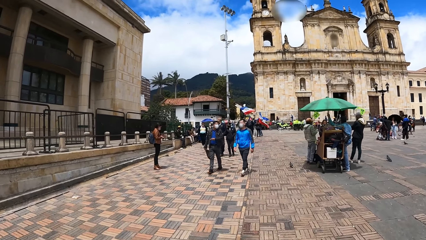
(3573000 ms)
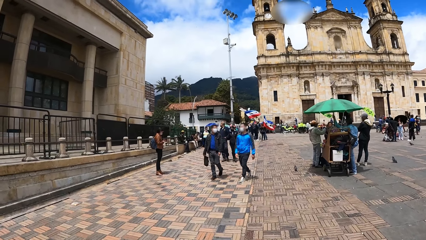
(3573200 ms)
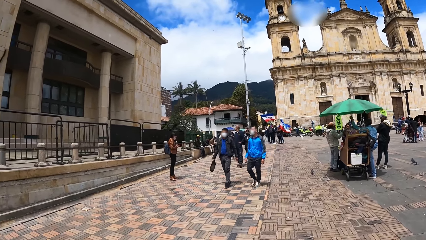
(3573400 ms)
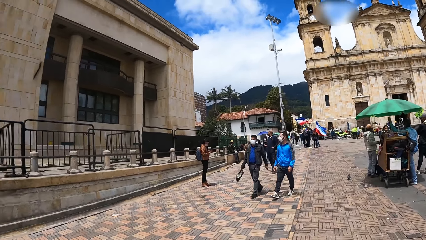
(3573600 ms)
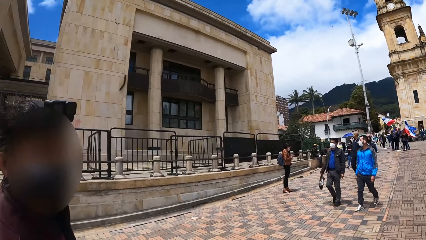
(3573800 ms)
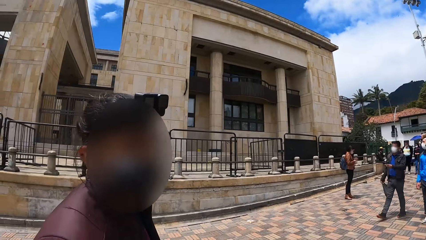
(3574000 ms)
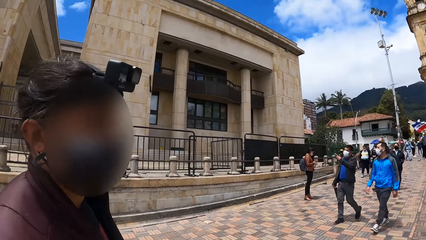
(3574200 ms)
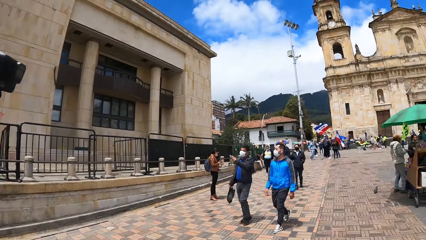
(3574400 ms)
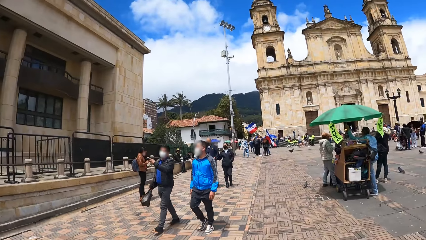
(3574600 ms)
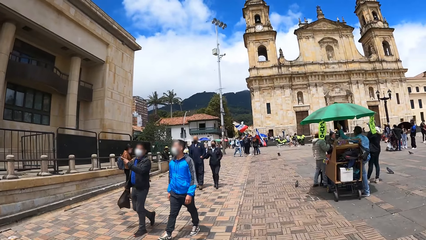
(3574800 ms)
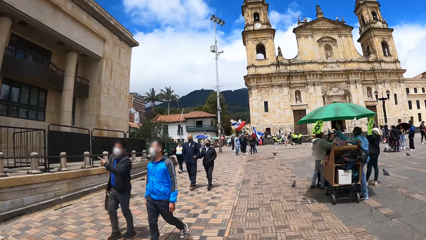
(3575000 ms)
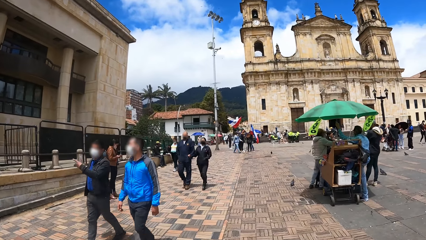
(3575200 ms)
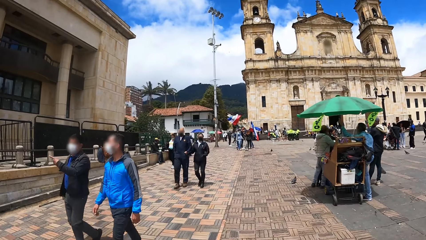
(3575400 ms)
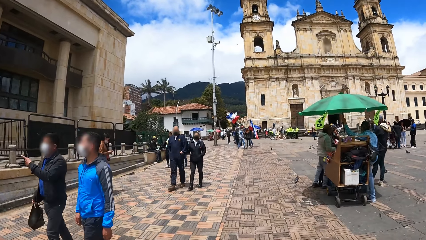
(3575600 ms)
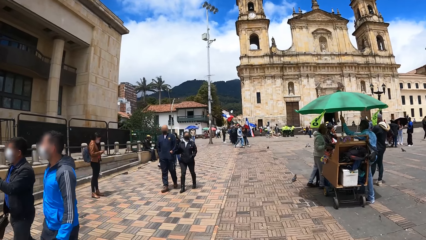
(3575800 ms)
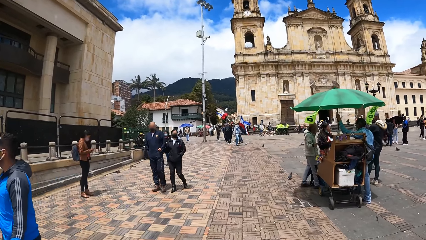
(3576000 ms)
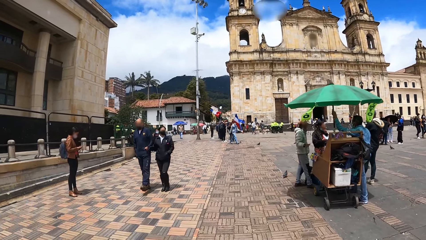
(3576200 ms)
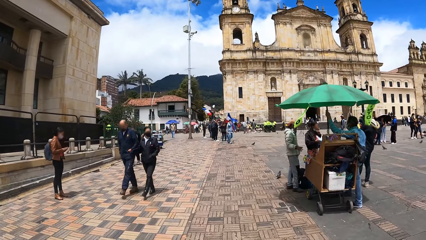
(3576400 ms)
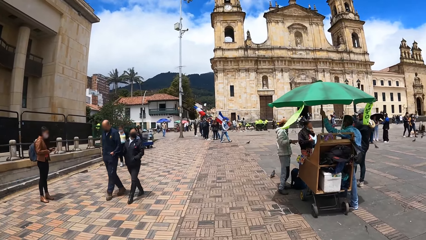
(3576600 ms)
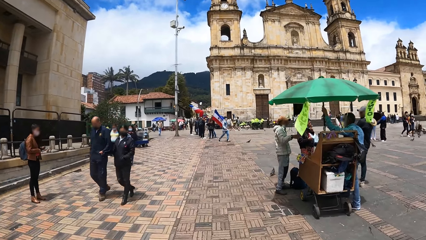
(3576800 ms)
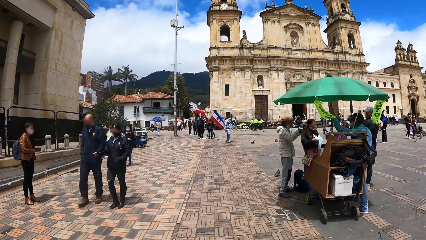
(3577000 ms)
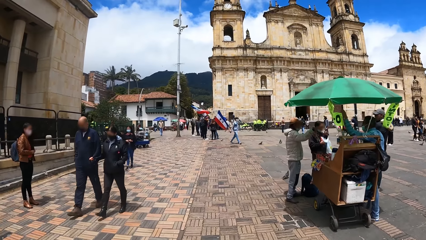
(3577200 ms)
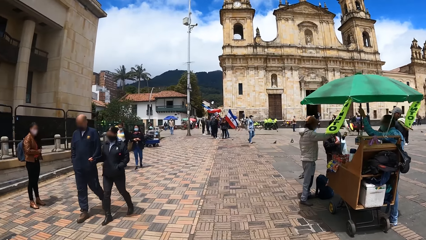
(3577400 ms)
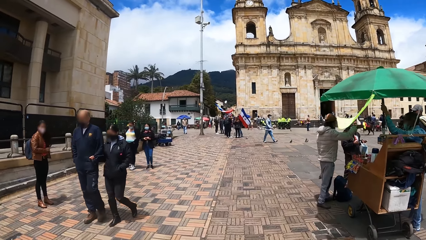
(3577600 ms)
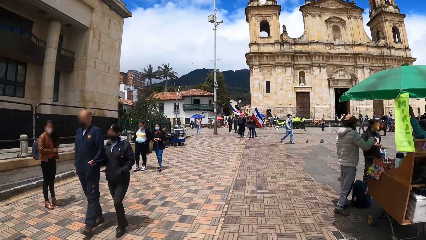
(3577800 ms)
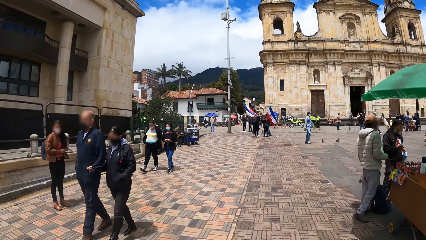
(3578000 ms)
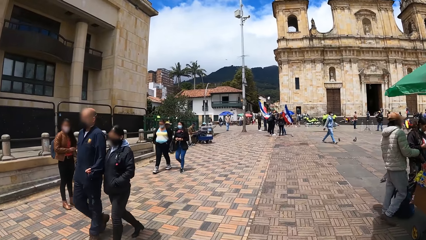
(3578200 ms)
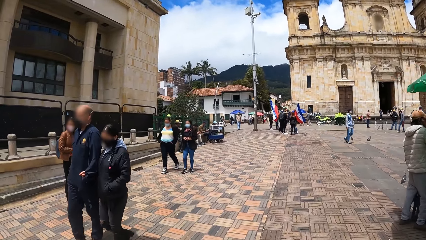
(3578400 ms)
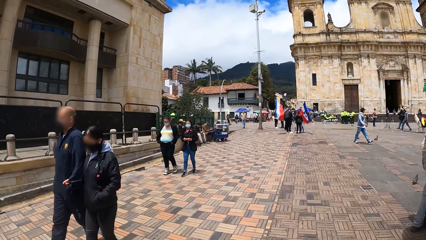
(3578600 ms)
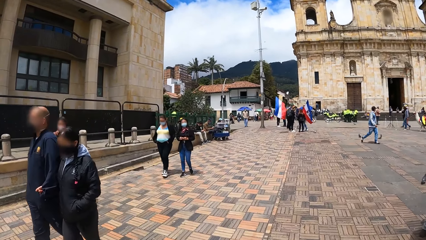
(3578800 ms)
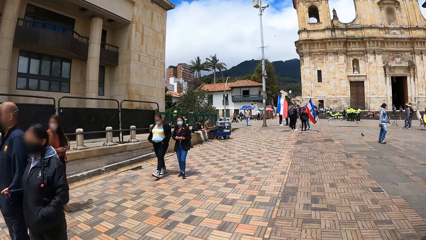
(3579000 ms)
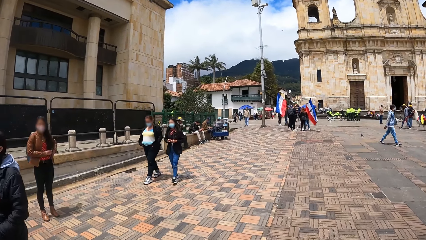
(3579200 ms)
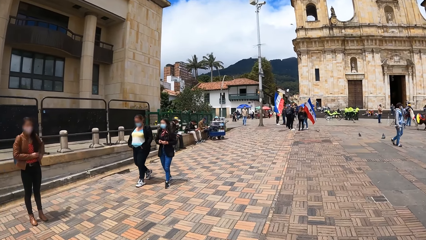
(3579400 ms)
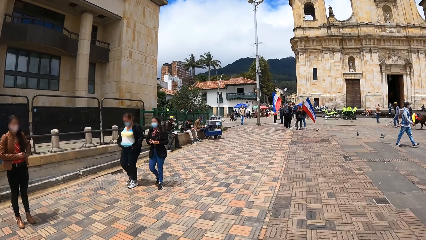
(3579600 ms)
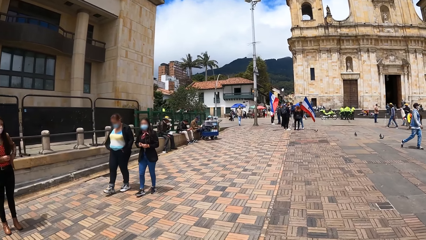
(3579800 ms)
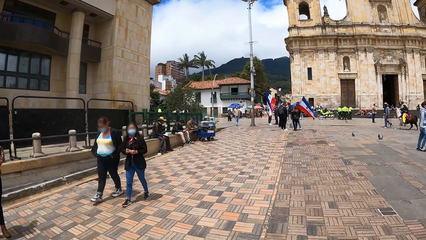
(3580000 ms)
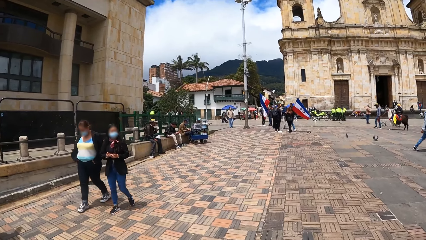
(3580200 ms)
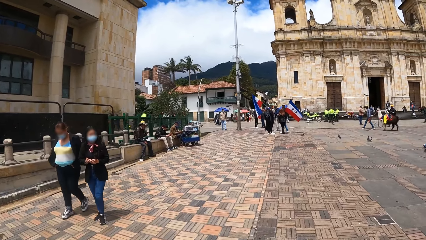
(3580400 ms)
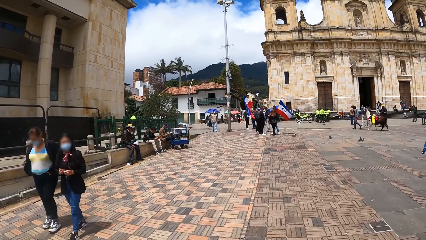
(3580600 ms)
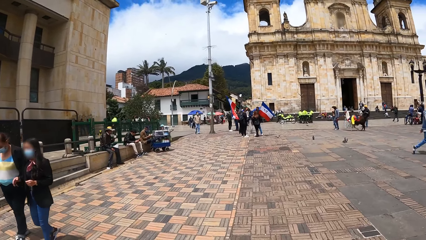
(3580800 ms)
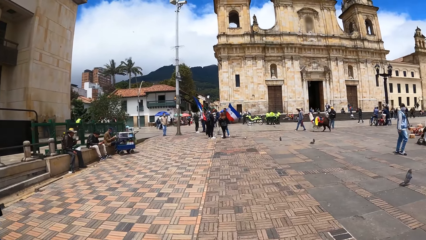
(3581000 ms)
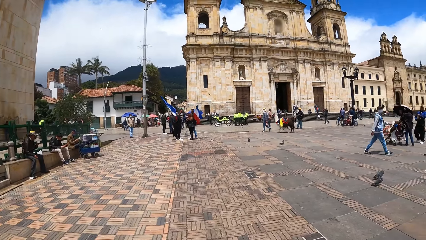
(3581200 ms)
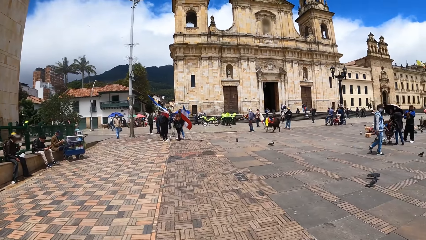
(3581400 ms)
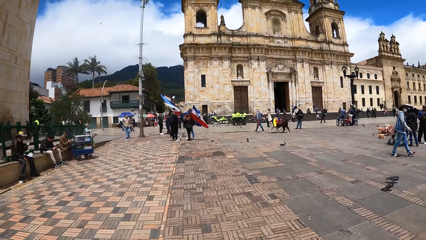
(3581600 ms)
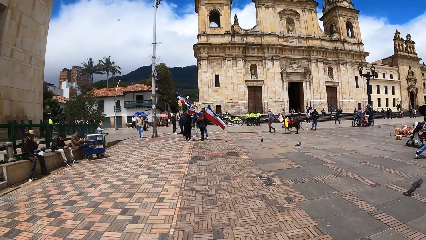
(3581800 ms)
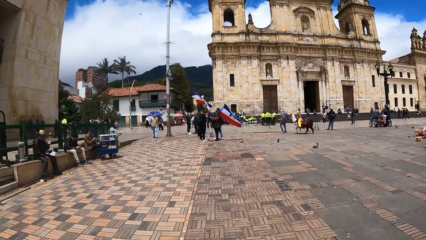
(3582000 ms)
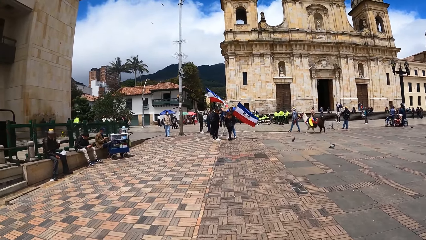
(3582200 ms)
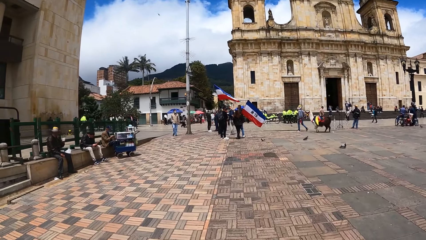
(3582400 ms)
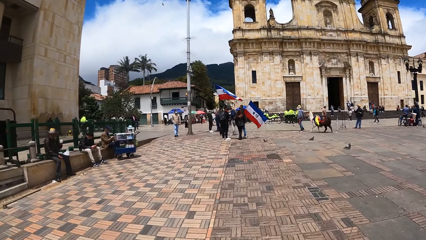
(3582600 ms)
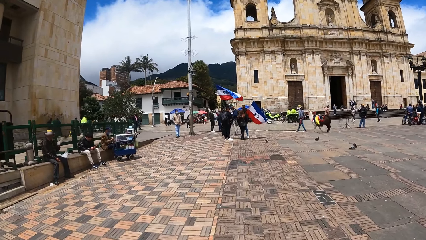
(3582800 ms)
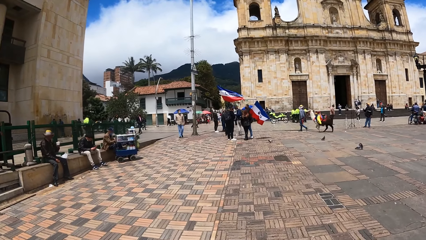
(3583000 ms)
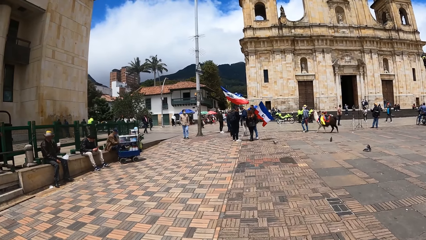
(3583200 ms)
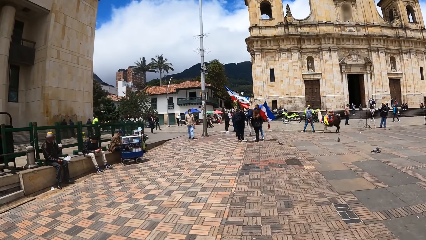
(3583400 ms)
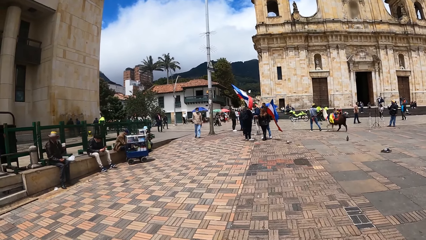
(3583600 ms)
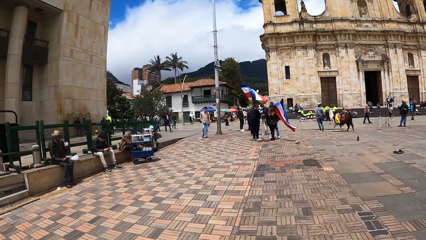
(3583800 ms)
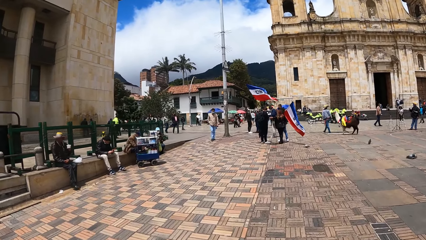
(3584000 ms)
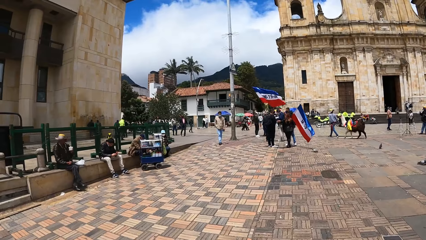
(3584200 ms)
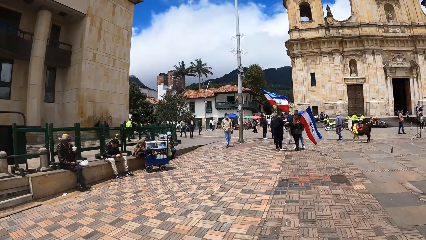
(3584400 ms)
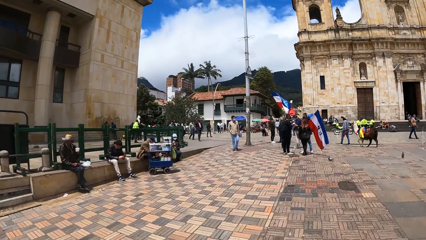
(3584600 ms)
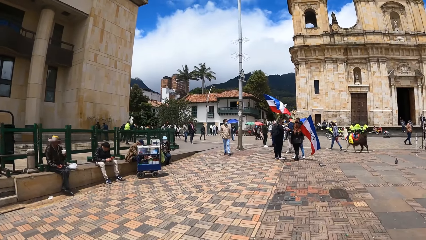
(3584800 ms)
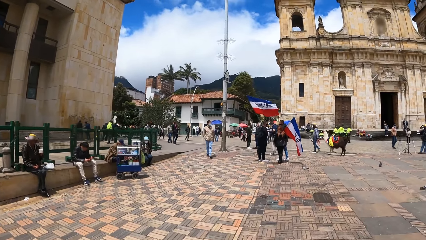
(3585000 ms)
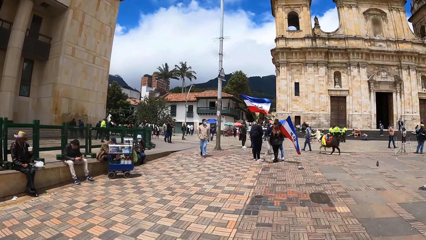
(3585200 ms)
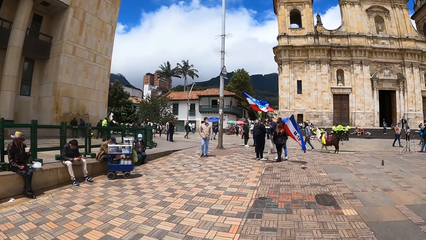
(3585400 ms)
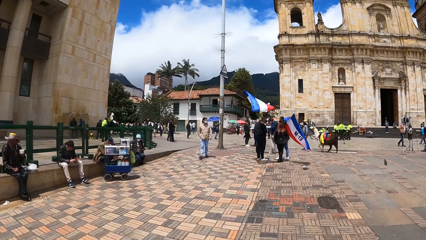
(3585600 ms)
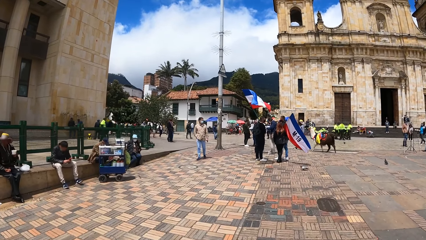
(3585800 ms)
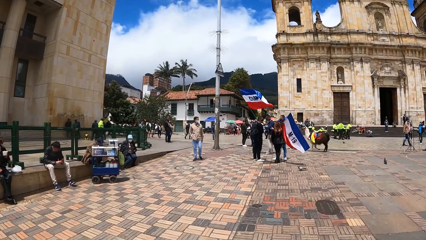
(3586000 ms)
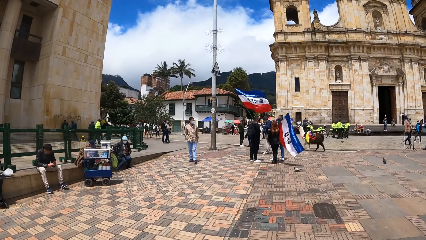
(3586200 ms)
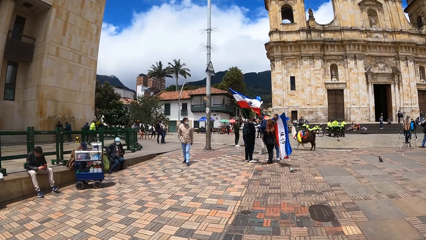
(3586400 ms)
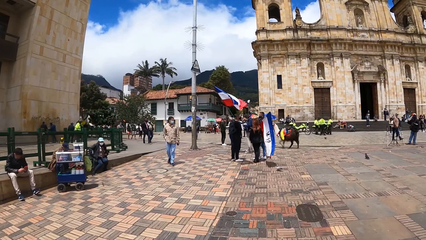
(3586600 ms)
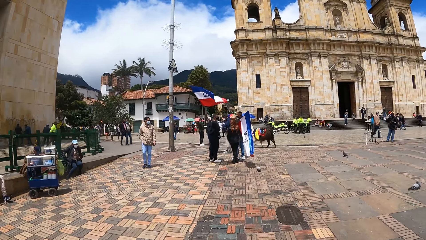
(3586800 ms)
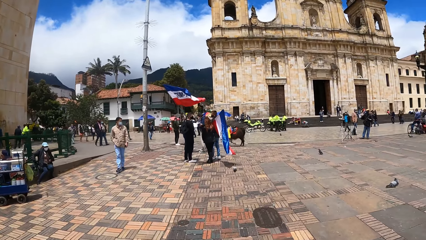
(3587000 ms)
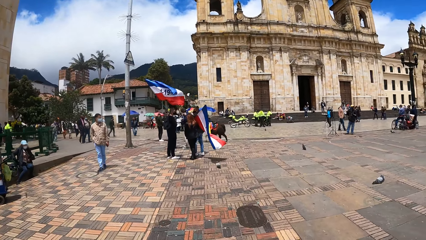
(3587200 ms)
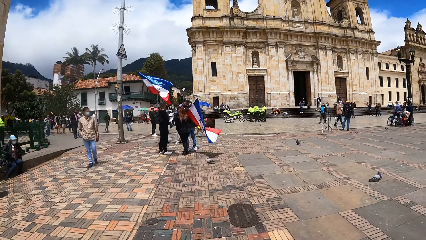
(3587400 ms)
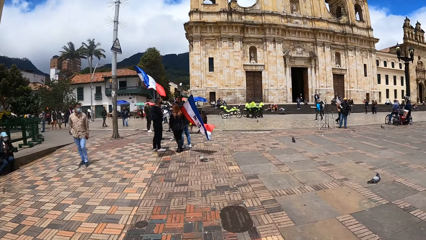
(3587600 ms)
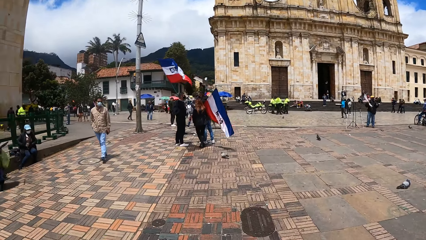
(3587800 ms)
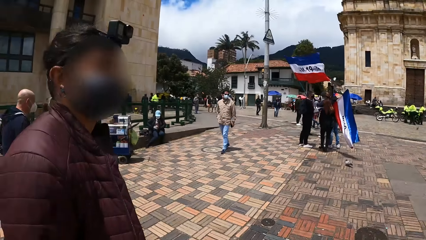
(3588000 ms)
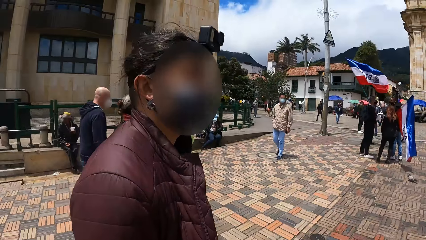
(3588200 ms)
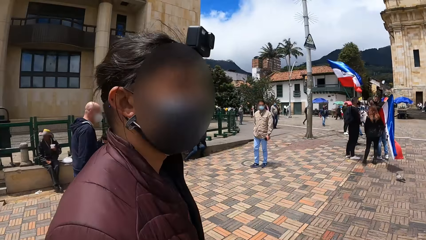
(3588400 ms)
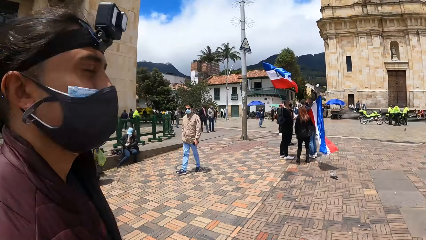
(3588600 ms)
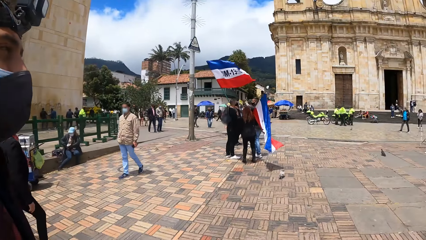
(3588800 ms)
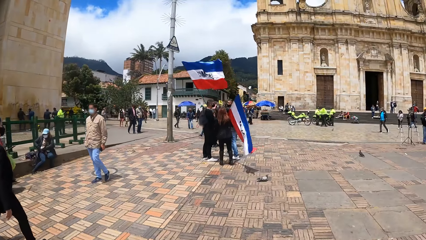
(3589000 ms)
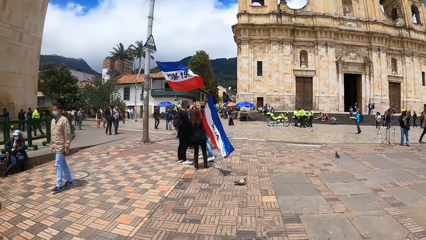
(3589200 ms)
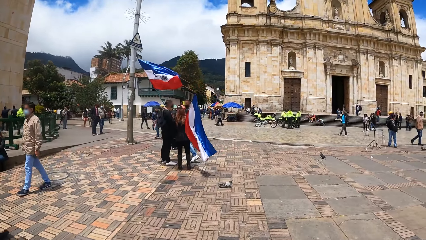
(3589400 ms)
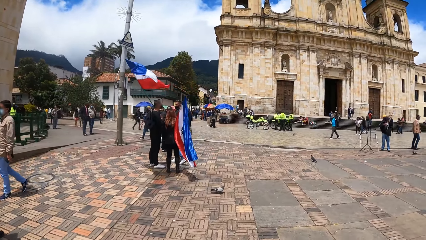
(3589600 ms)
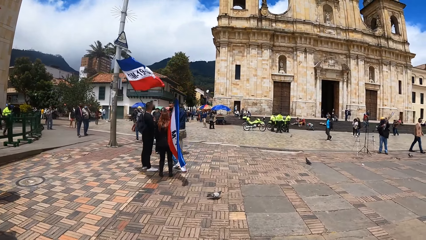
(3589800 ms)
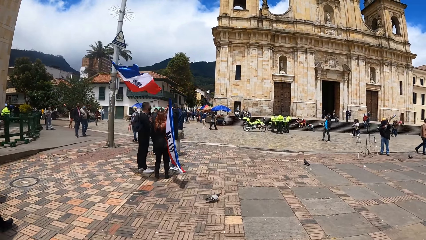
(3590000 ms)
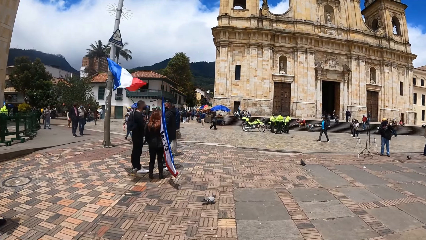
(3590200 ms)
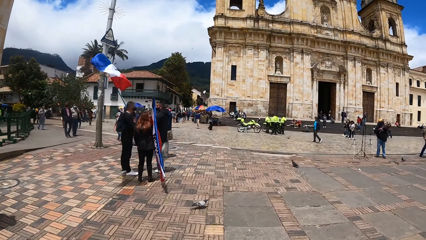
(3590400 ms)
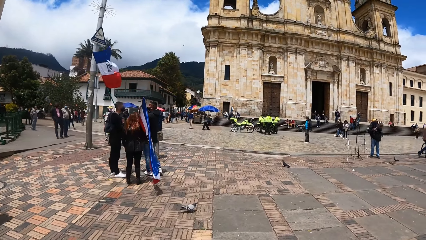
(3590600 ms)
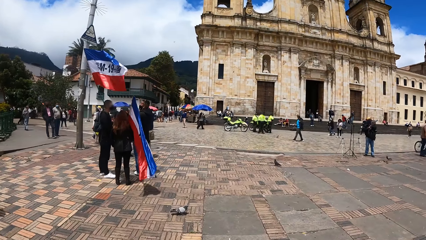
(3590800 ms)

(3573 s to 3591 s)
The camera wearer talks at a person. They walk on the road with the person. They talk at the person.
